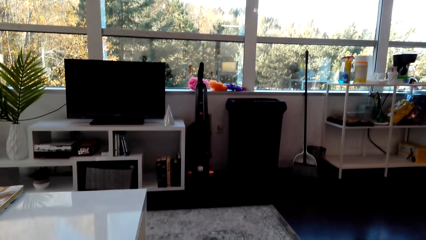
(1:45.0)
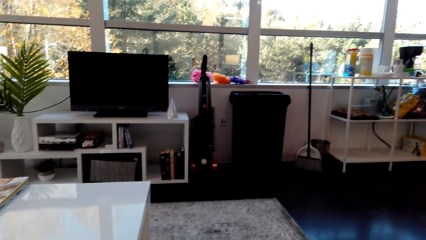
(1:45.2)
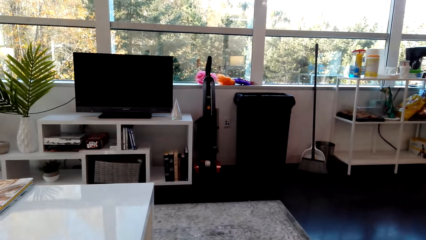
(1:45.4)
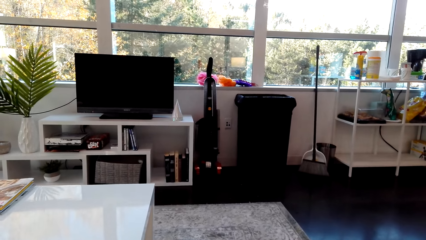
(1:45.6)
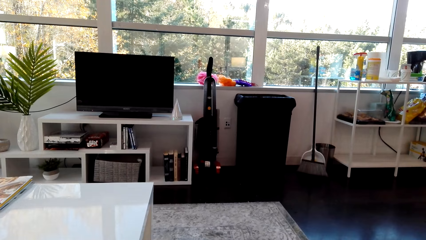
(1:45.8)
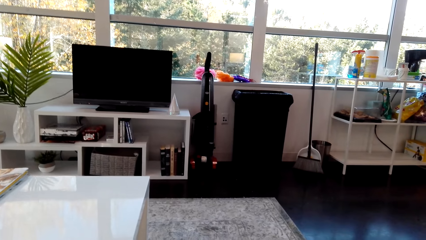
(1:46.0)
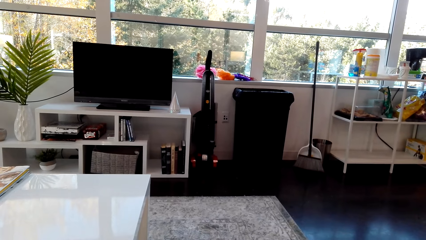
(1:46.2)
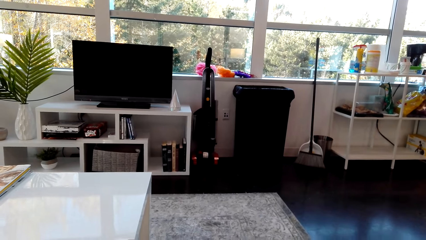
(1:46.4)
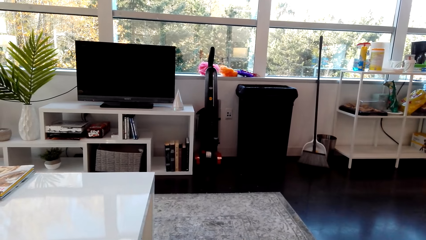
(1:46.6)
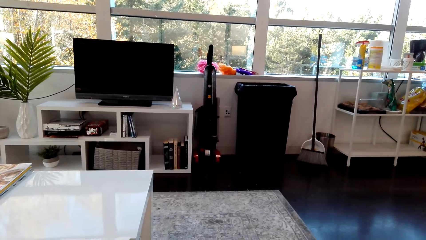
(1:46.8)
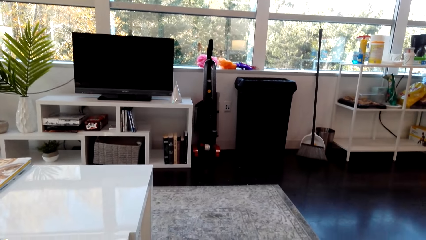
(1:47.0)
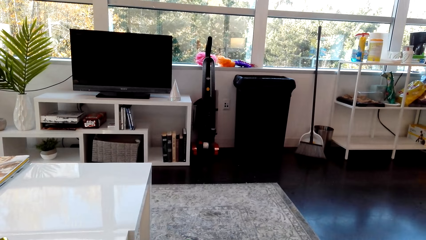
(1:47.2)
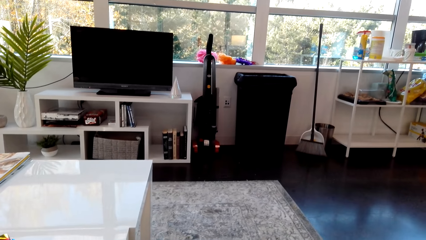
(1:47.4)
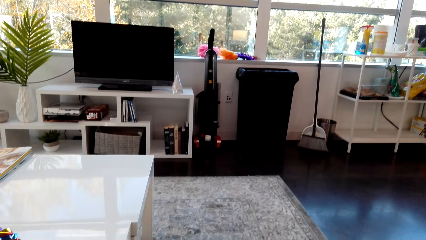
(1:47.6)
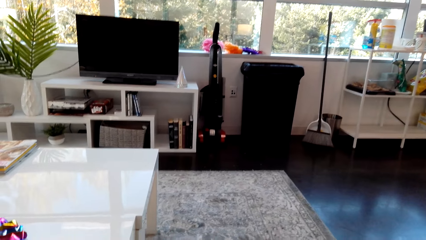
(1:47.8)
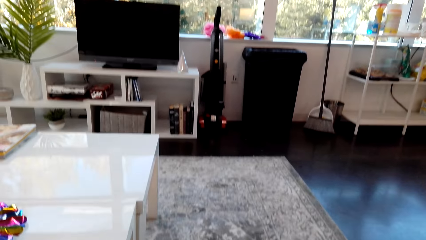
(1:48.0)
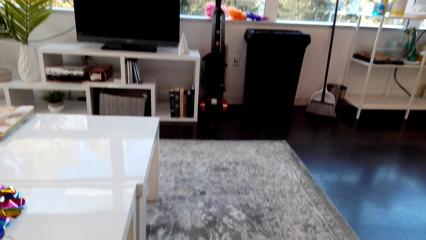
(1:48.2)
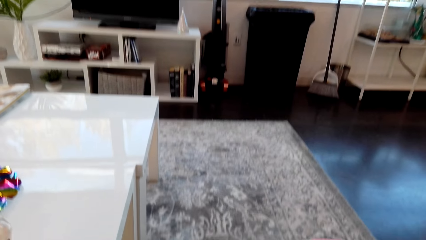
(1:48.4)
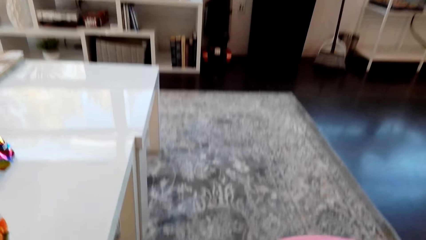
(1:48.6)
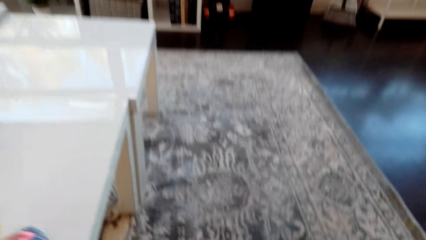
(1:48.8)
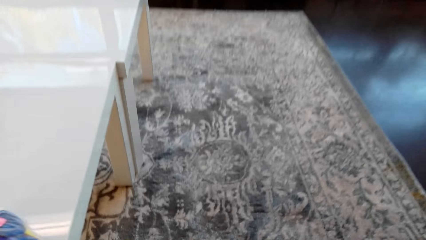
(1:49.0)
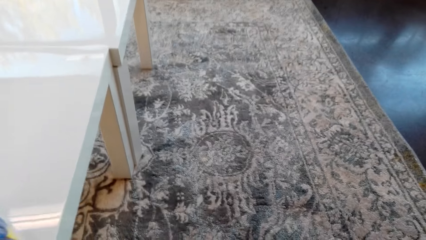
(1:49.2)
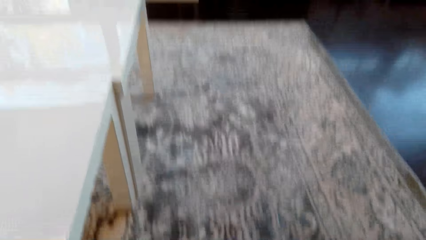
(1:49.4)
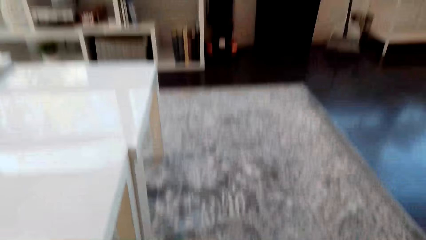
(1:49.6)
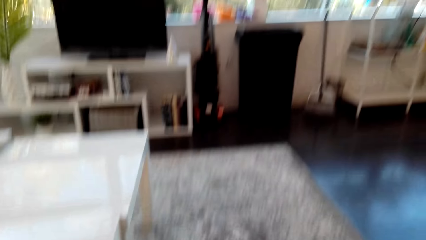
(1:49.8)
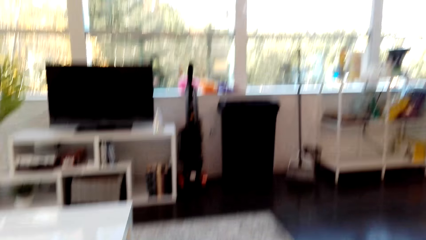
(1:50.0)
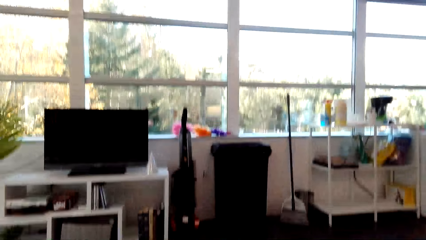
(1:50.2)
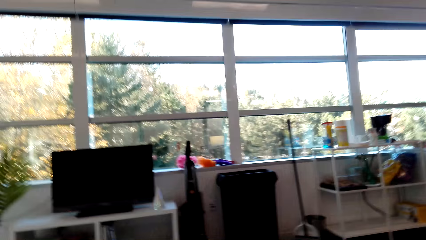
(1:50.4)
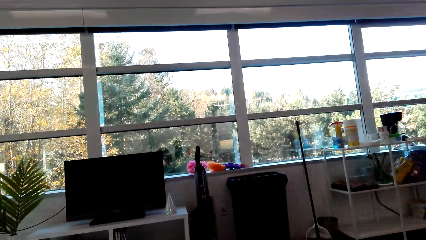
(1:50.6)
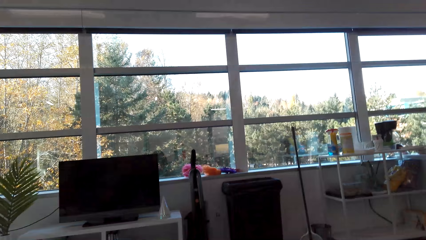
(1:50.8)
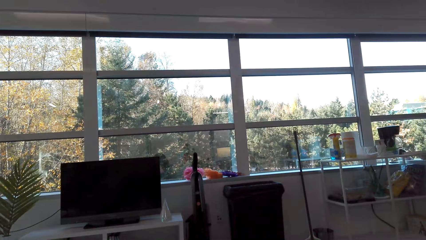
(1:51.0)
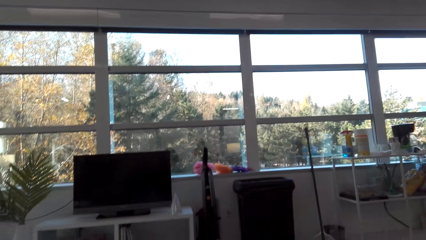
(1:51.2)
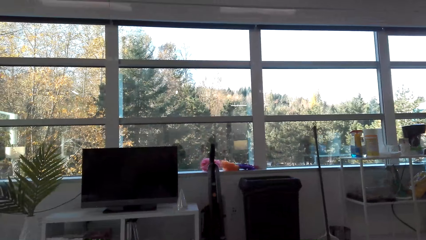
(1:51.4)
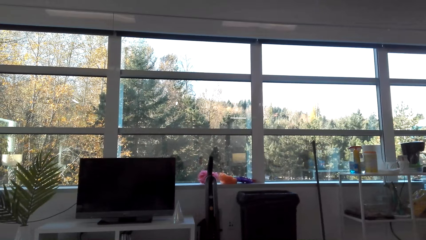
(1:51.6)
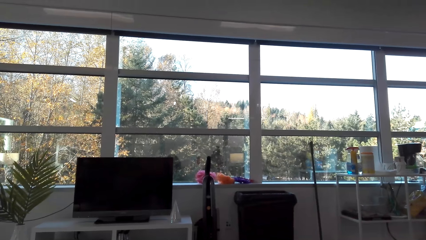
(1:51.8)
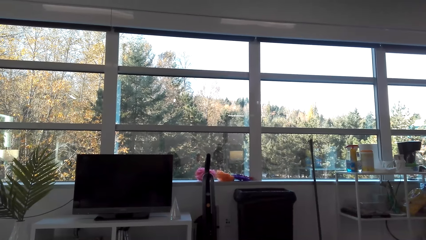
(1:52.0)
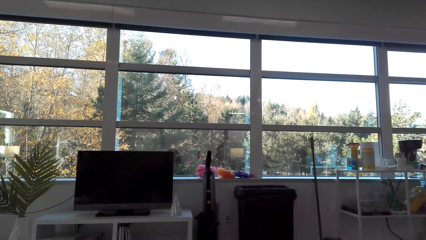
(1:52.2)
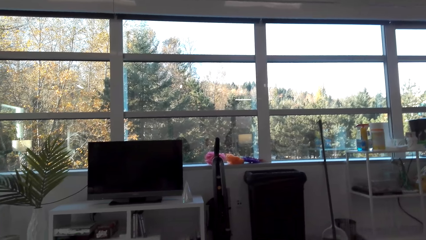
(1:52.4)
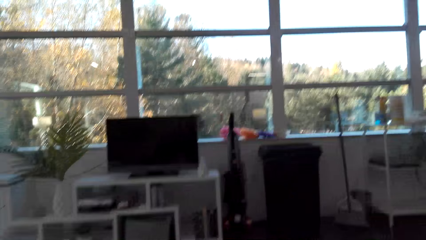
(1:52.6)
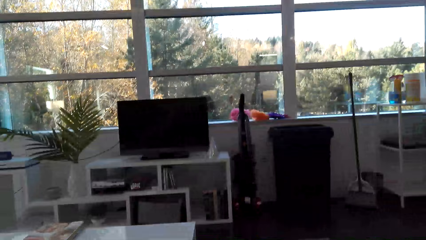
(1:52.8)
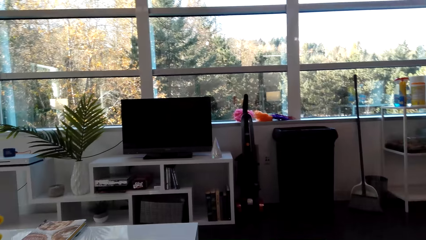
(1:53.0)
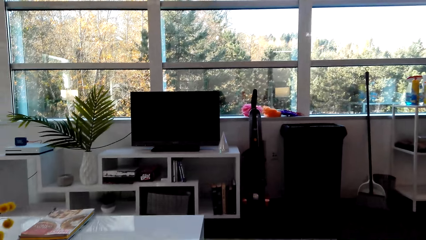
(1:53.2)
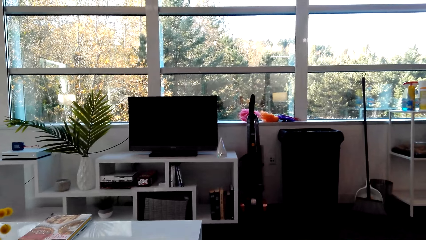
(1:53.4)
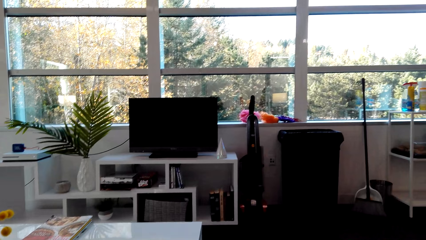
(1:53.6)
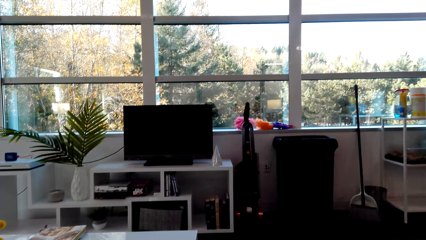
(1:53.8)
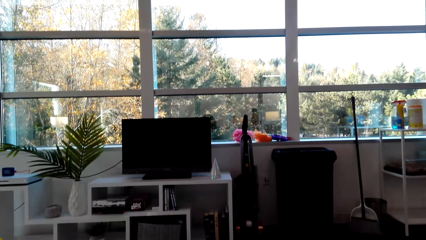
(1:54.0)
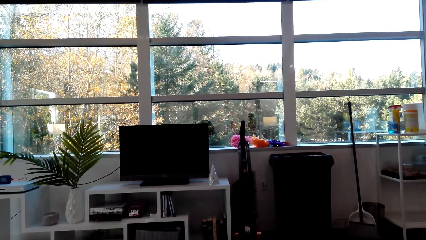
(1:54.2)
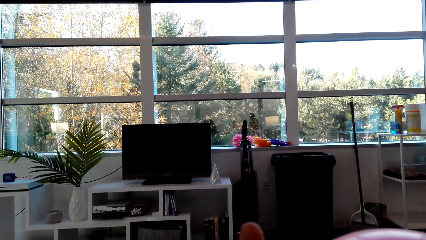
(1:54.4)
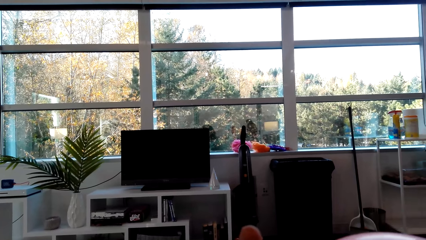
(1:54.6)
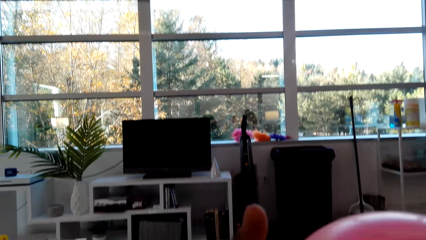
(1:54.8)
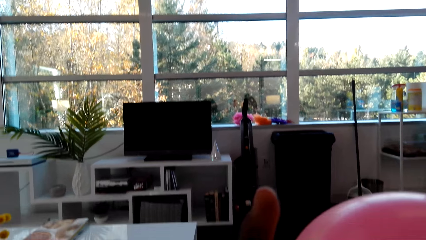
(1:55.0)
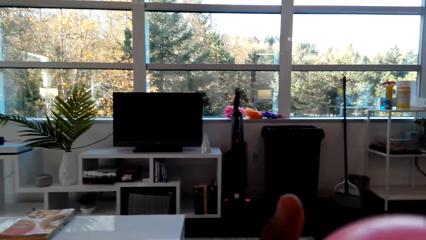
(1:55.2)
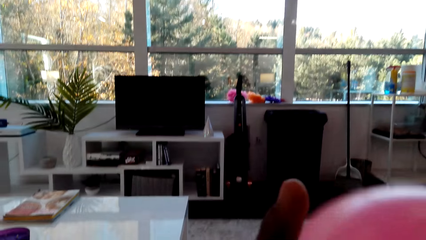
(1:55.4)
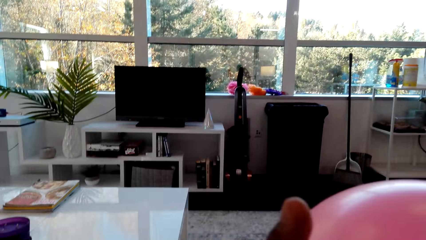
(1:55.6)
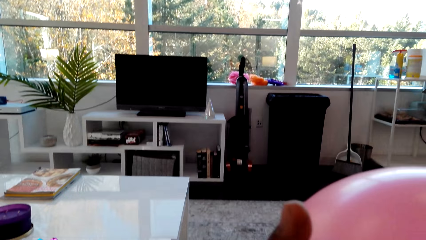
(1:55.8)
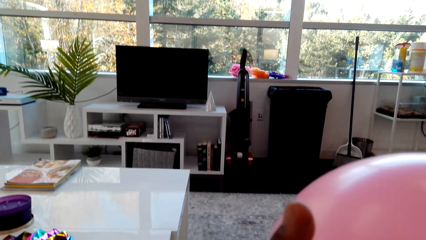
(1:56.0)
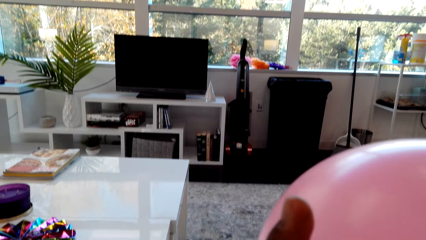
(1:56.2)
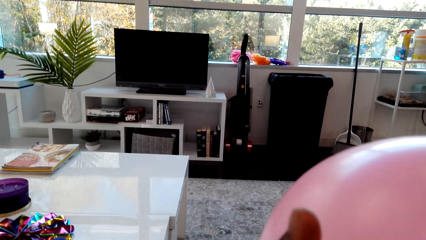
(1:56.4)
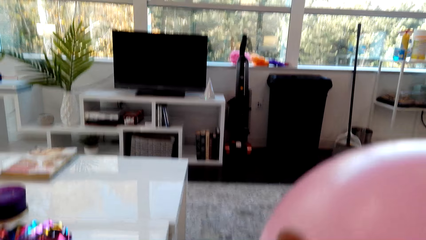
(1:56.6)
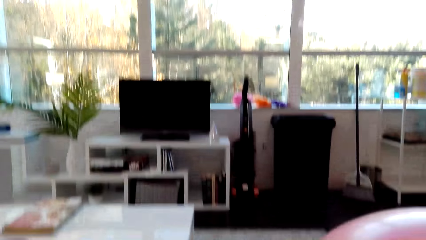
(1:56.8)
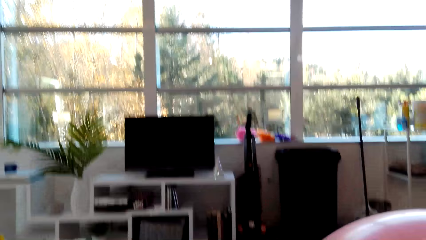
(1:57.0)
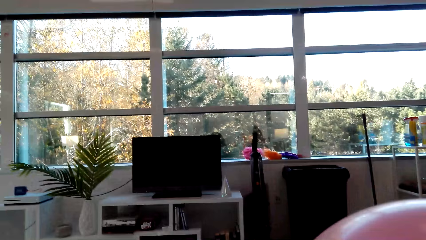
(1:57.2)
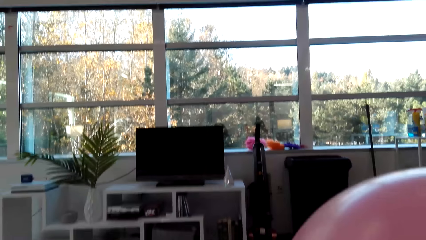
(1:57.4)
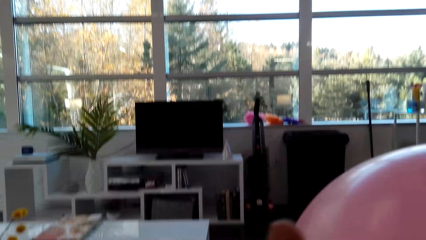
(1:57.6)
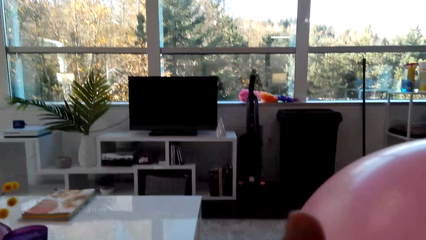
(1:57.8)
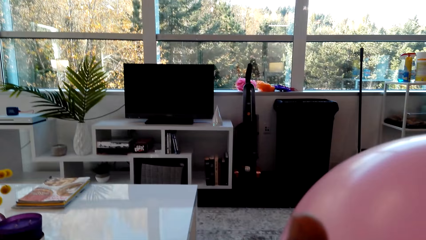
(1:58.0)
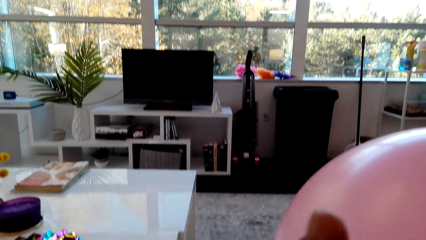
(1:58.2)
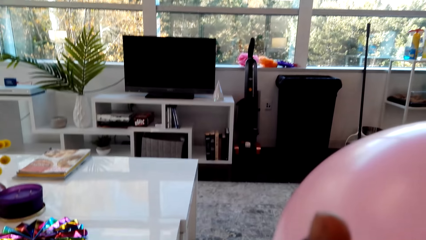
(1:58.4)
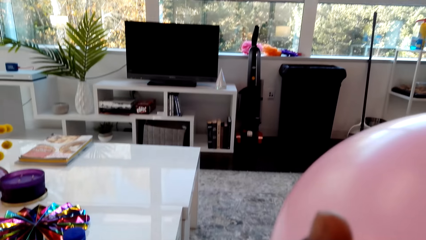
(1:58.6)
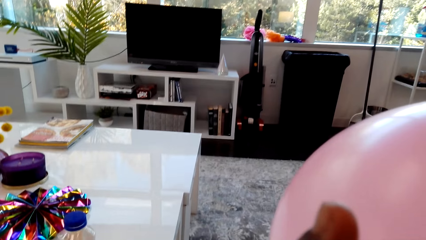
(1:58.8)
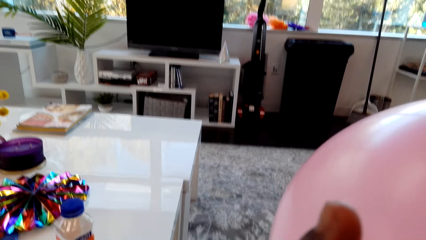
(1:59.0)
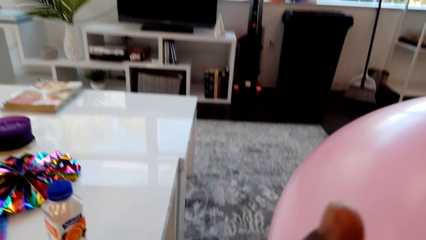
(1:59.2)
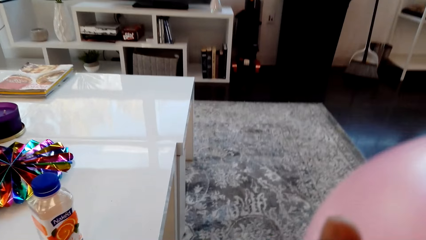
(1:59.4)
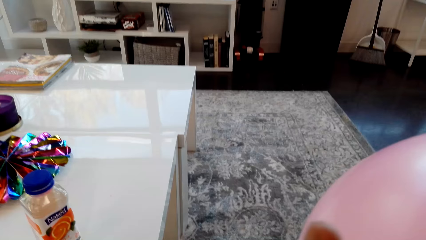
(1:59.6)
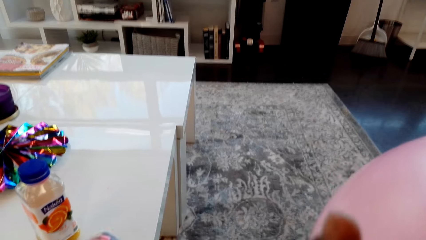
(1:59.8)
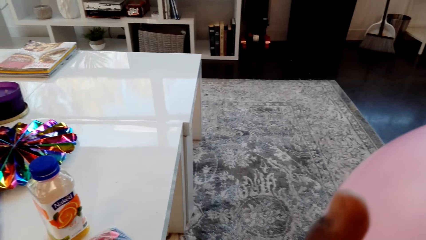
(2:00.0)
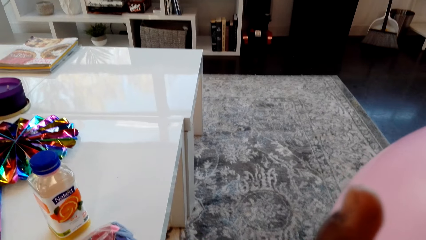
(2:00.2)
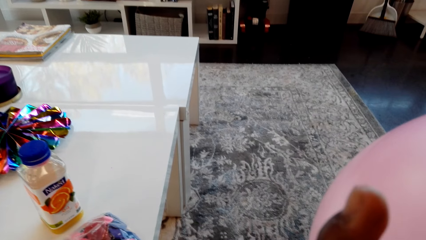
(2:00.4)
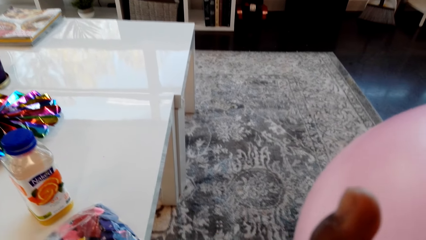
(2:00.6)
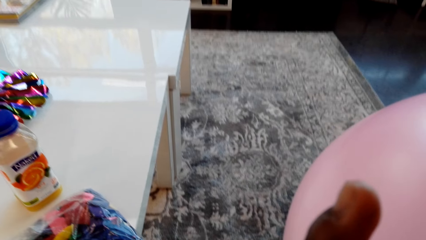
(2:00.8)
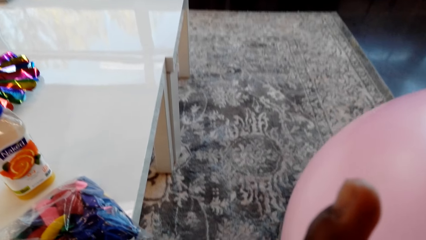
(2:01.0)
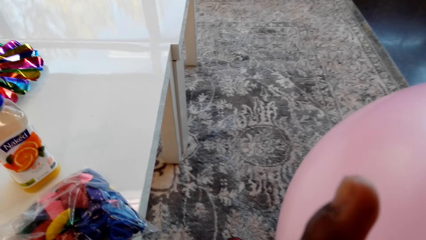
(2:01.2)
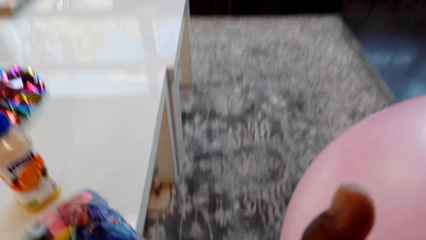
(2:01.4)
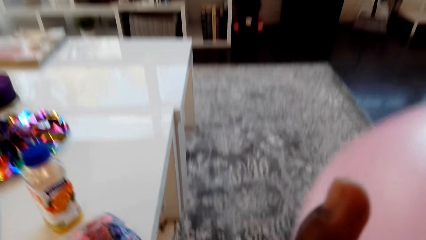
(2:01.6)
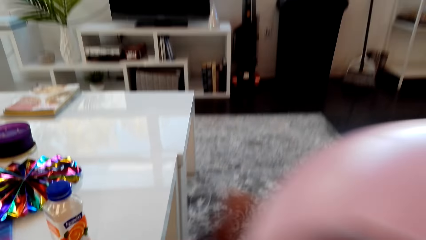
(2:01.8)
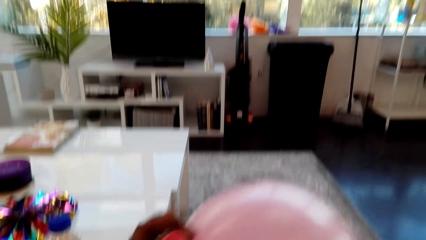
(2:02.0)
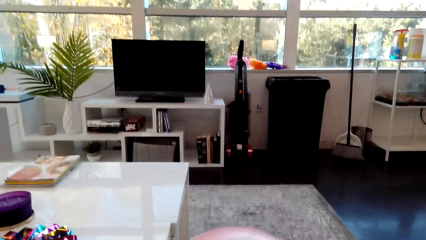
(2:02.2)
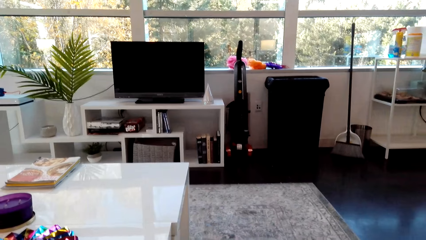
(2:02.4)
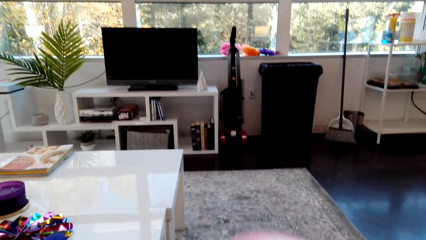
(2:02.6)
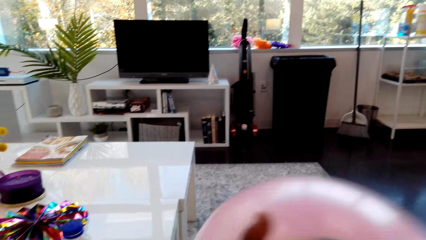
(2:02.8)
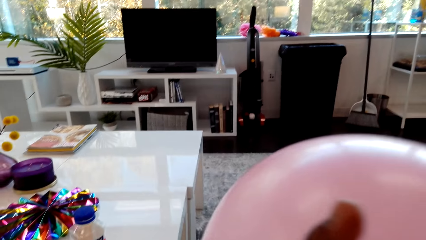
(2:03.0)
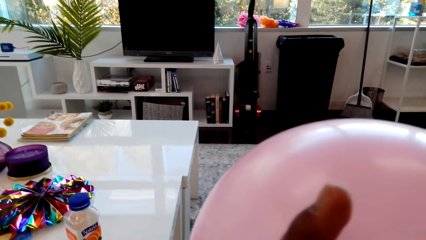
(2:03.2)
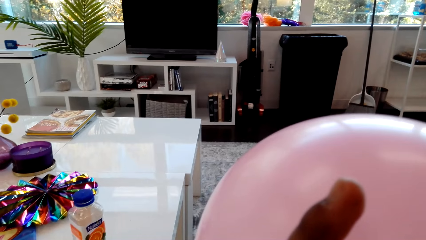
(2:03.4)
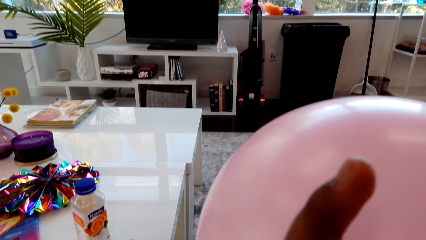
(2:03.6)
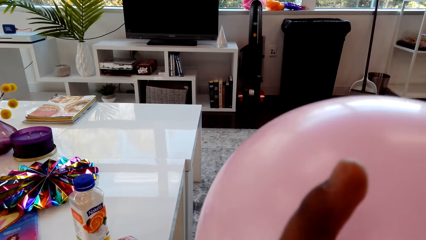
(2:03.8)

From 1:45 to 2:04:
The camera wearer pumps air into the balloon.
